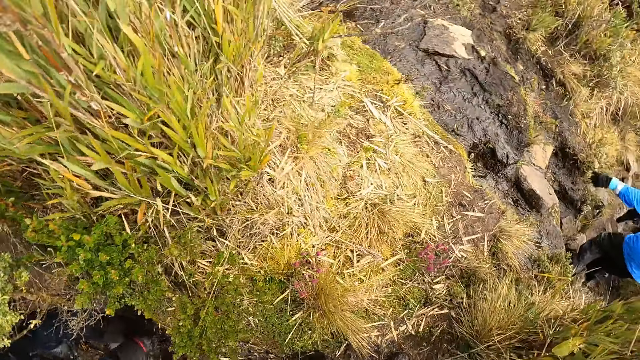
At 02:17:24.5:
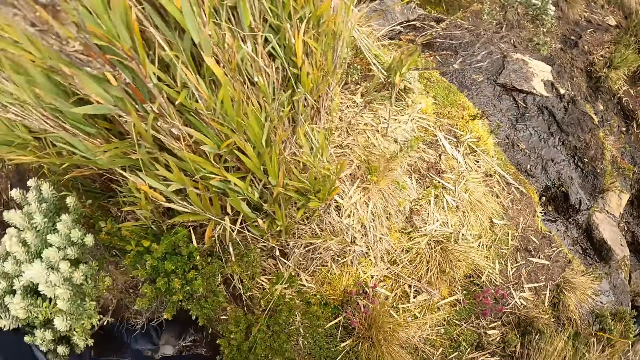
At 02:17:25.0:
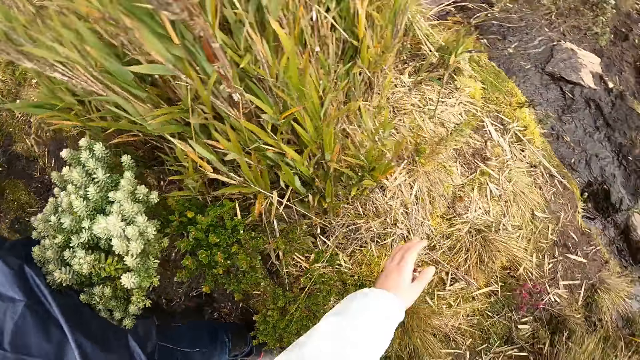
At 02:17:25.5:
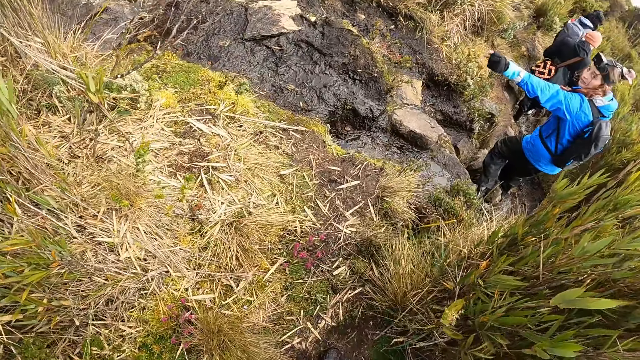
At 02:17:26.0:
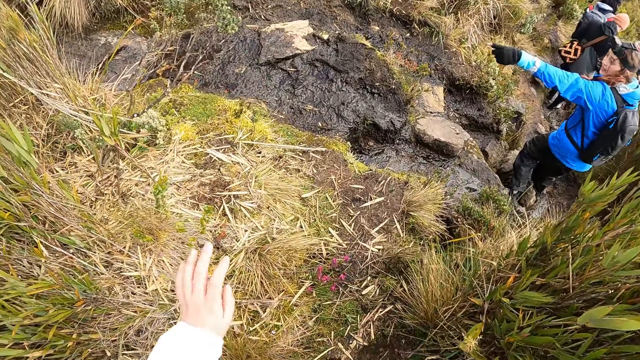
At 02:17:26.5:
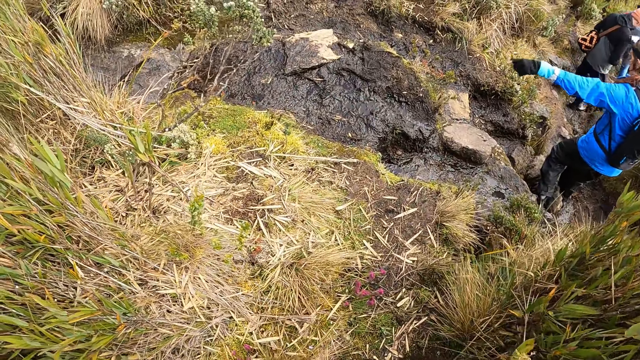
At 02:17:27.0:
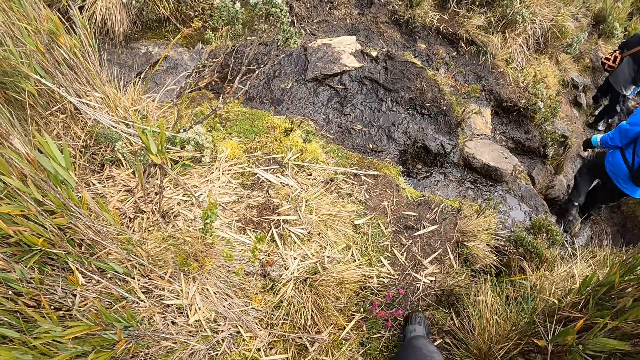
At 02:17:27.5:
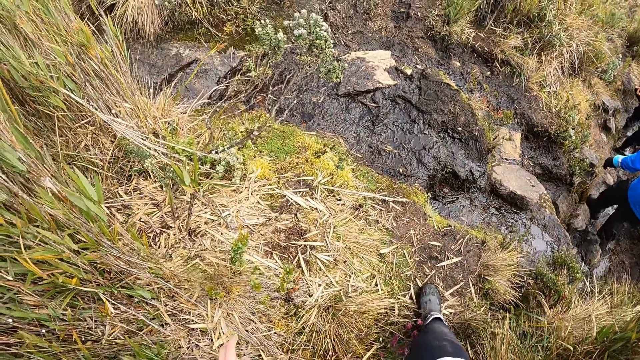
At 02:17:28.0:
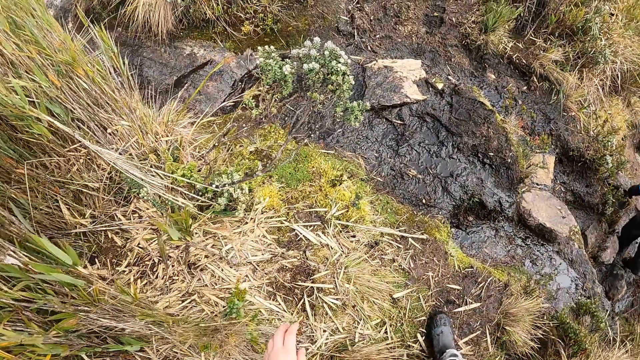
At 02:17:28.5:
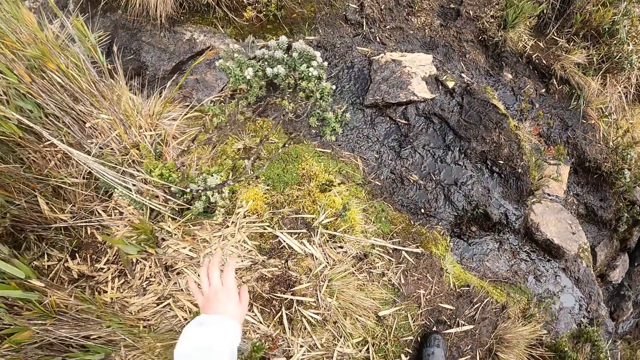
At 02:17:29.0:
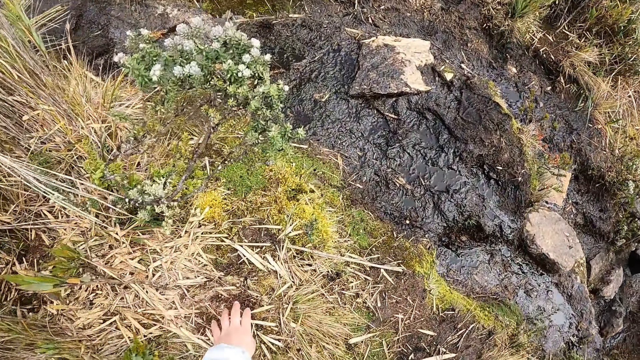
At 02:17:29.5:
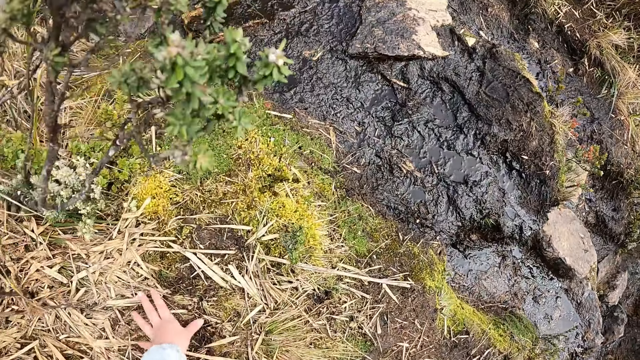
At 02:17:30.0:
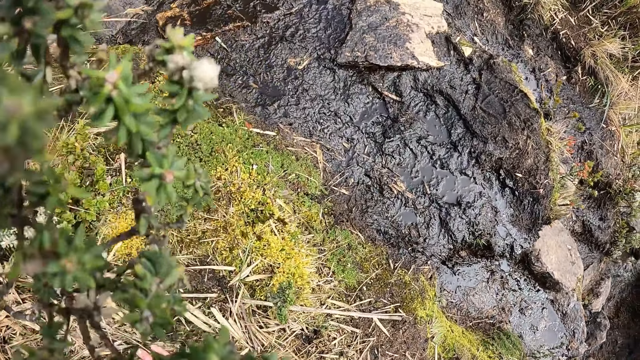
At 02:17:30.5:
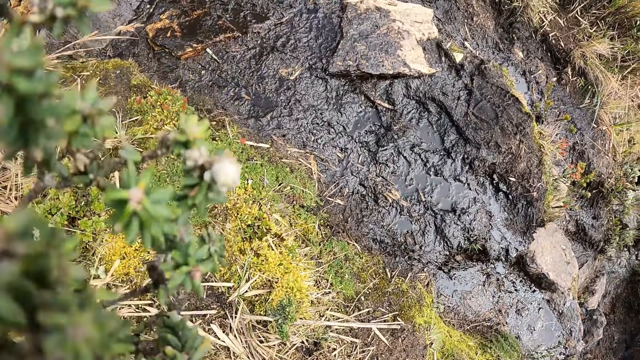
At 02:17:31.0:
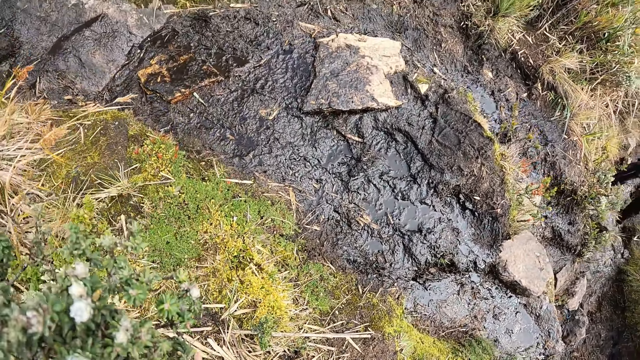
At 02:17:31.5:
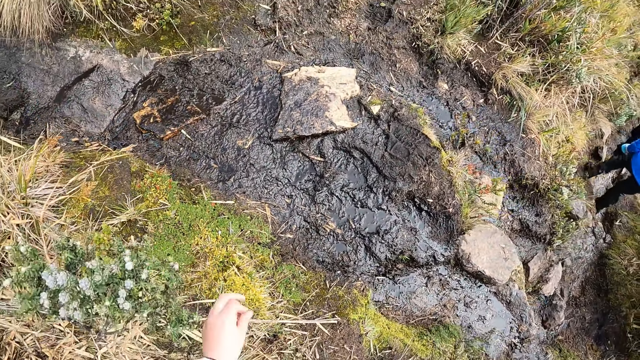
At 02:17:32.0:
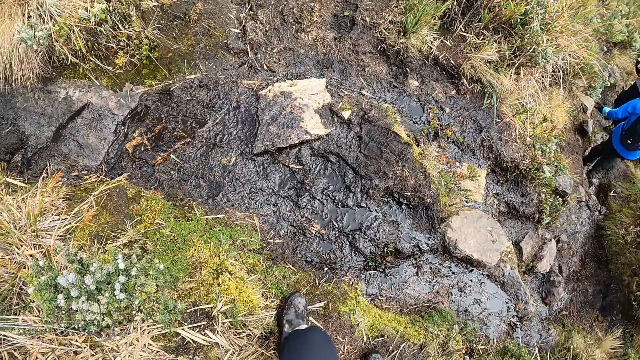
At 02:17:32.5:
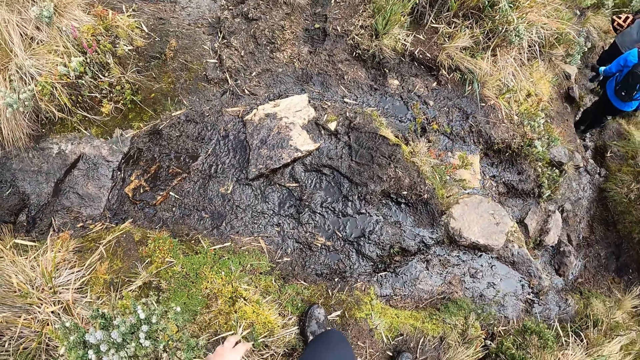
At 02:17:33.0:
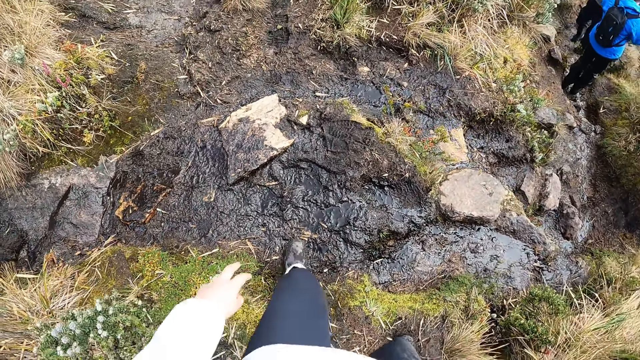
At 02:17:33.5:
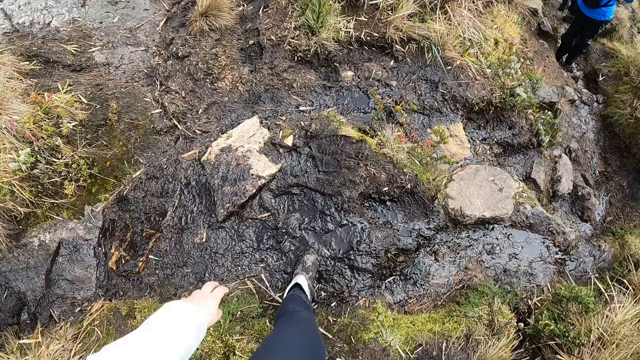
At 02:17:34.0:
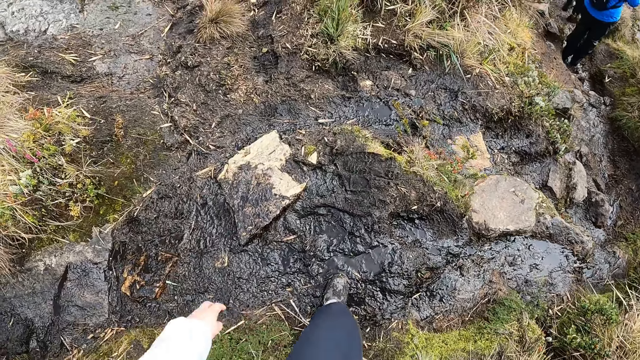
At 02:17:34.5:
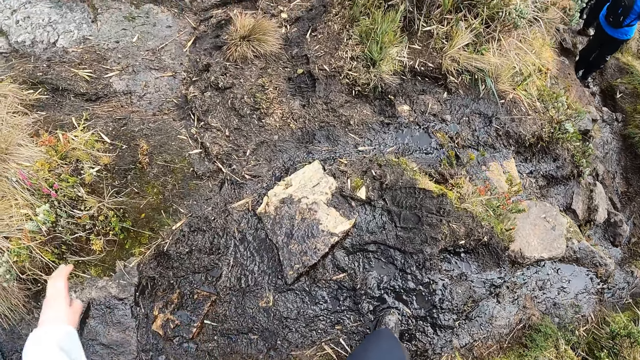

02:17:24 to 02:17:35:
A woman points around. The camera wearer walks to the woman and touches the ground. The woman walks on the rocks.

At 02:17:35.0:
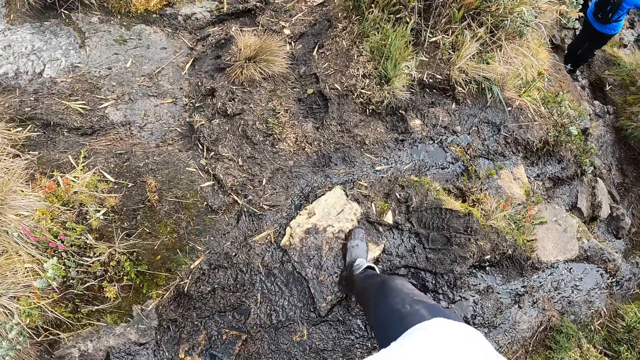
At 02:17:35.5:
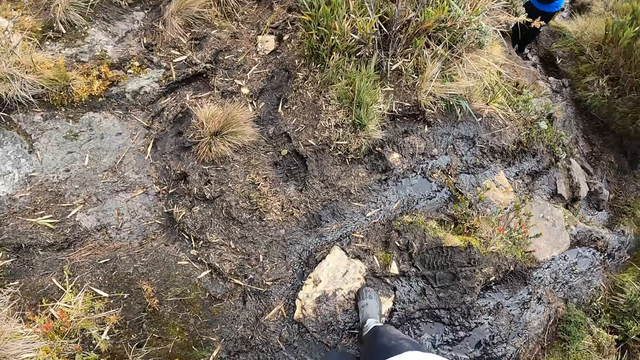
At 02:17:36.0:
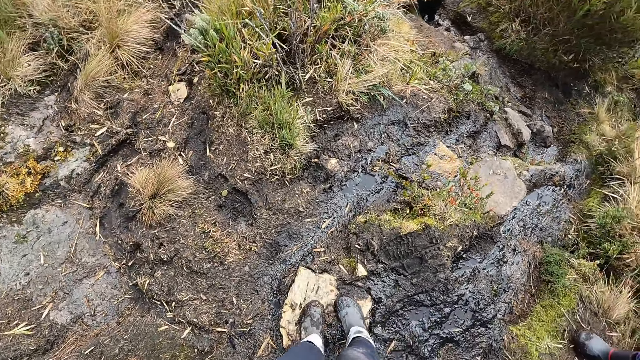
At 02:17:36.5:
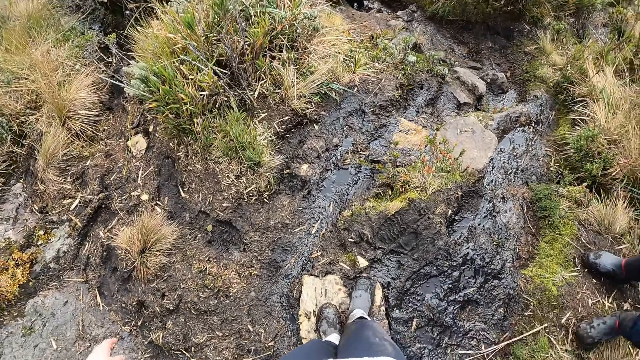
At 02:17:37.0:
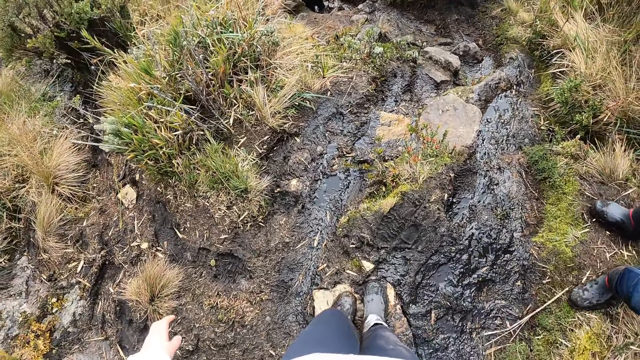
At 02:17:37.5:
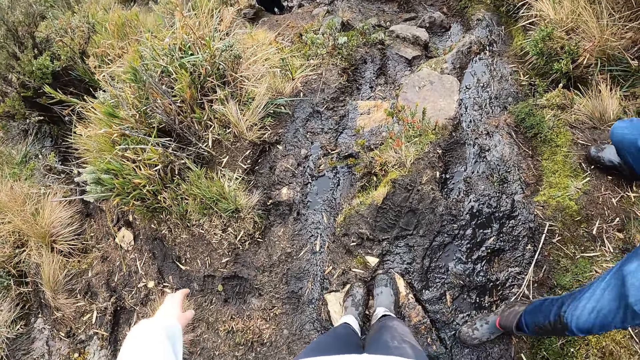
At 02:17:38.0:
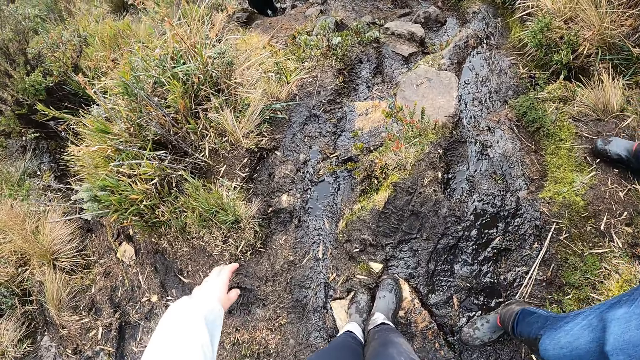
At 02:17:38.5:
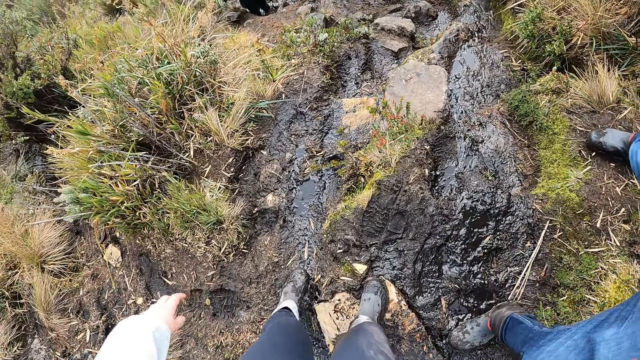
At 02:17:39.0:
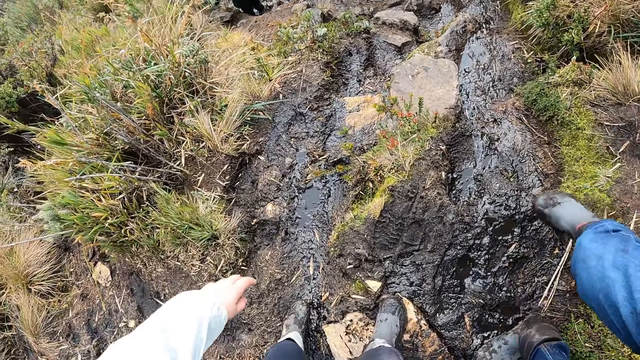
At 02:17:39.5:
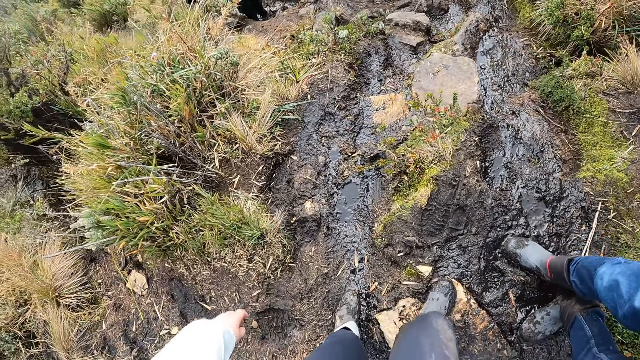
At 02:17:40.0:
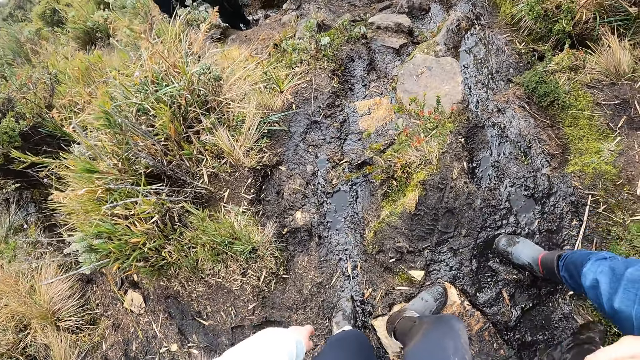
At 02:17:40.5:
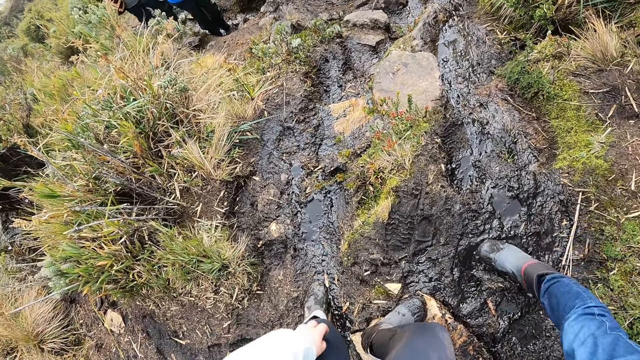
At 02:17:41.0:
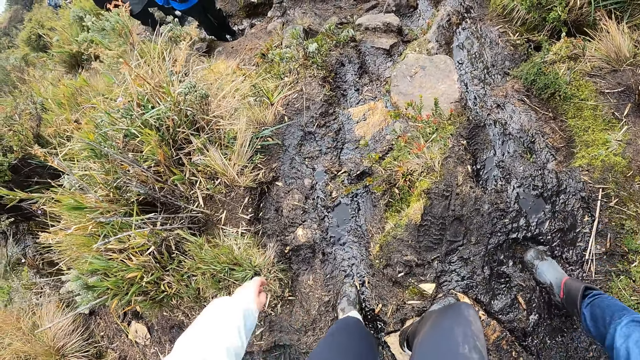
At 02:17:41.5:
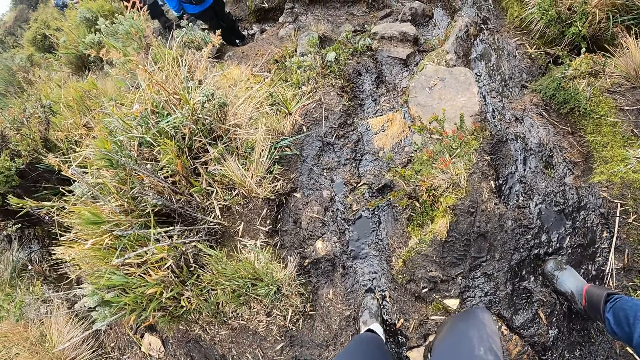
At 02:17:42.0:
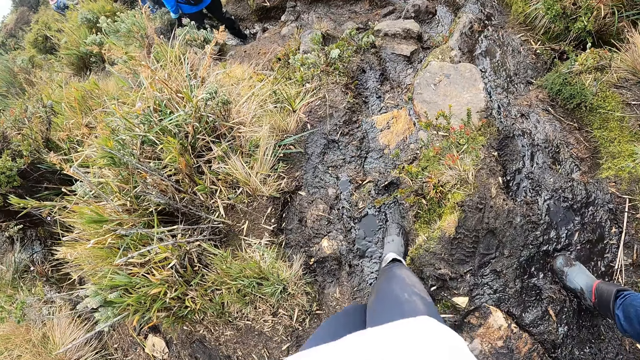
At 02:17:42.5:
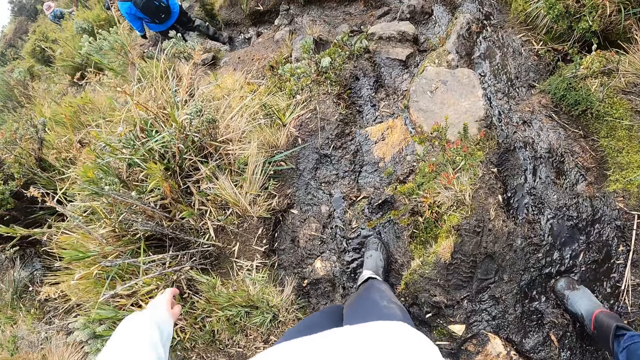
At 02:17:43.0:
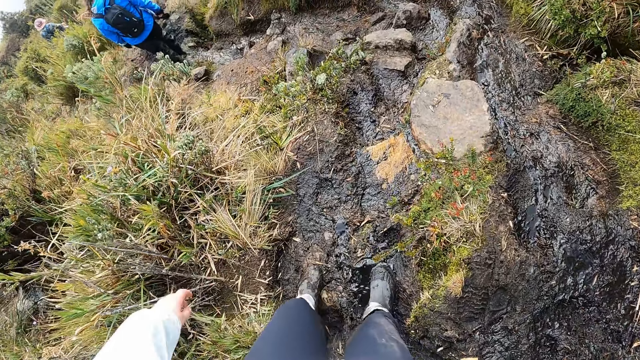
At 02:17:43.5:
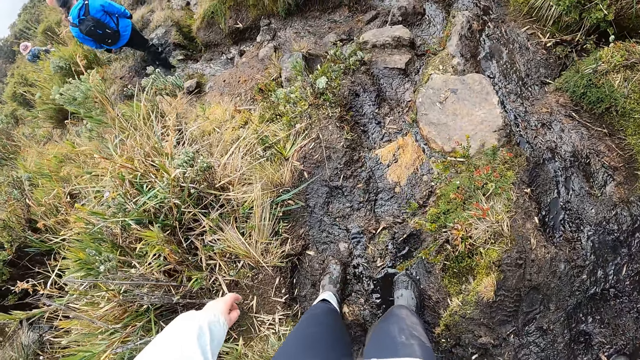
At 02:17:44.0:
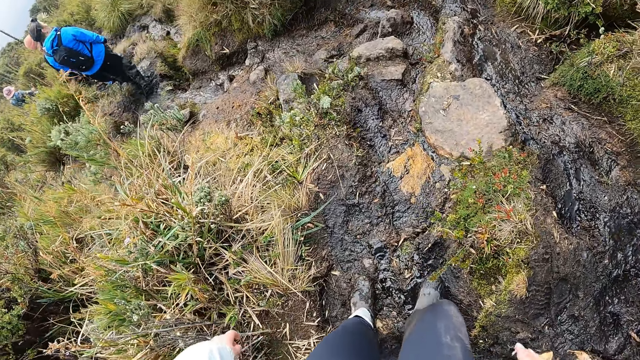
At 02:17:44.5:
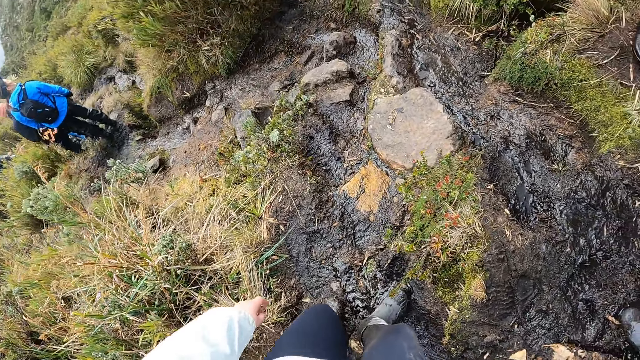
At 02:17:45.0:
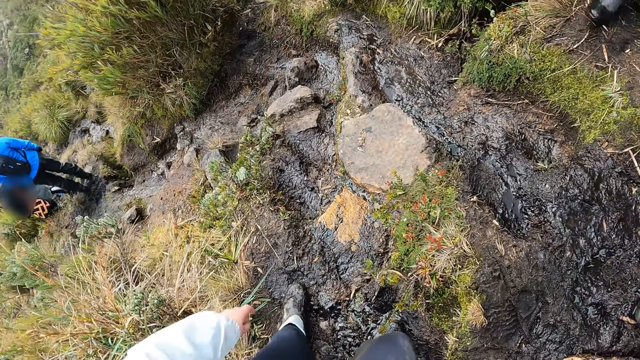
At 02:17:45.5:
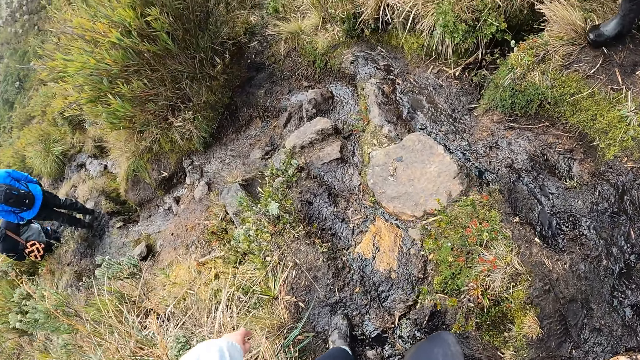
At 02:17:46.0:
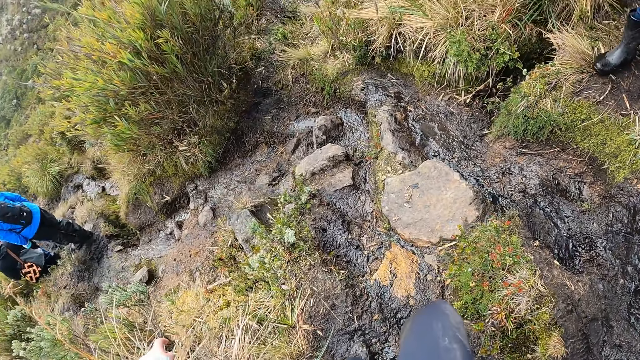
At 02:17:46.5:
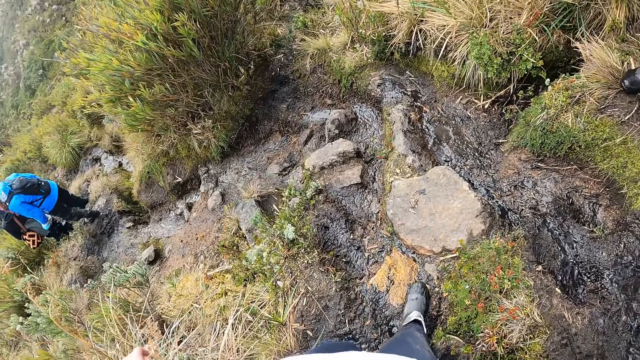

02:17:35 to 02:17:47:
The camera wearer steps on a rock. A man steps on a rock. The camera wearer walks on the mud.
